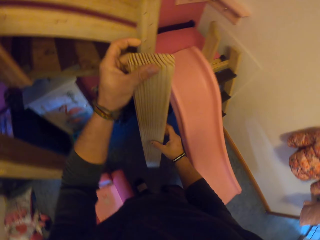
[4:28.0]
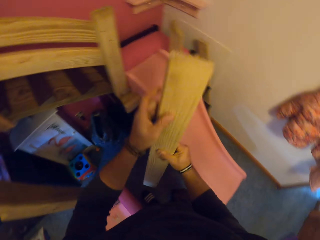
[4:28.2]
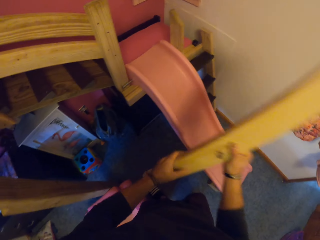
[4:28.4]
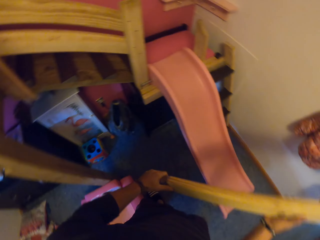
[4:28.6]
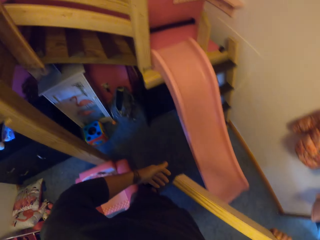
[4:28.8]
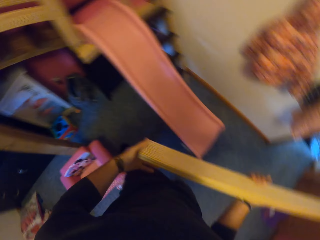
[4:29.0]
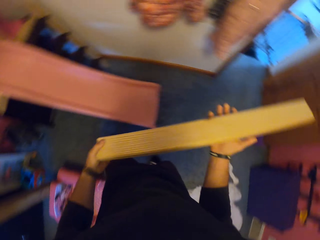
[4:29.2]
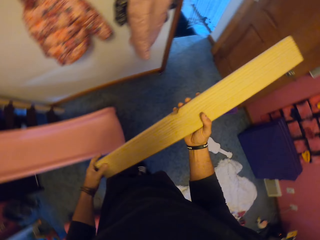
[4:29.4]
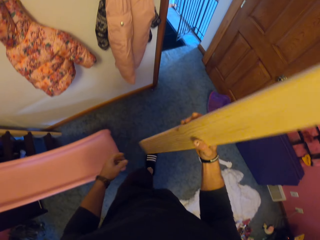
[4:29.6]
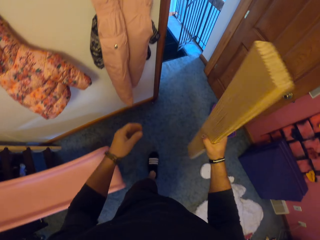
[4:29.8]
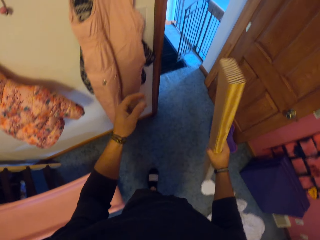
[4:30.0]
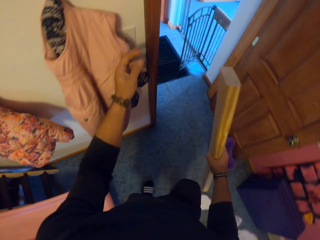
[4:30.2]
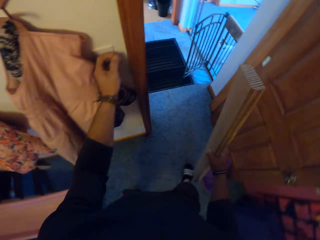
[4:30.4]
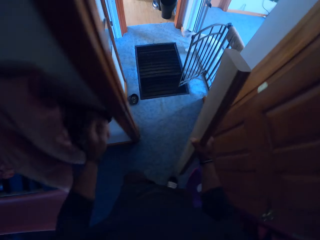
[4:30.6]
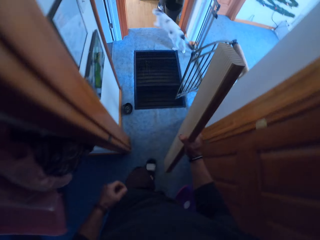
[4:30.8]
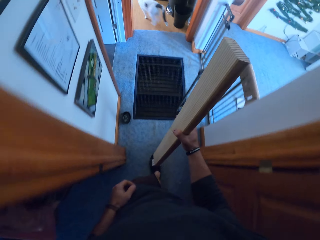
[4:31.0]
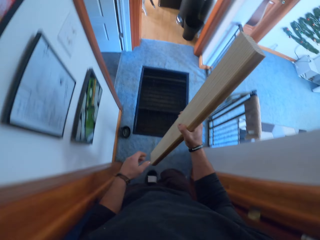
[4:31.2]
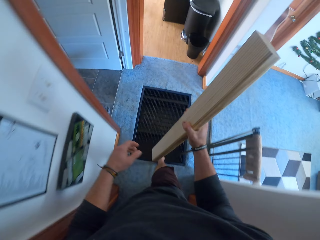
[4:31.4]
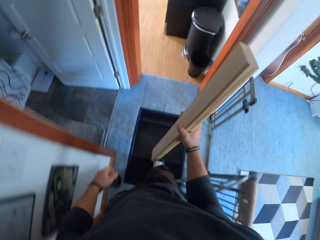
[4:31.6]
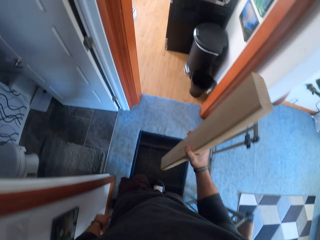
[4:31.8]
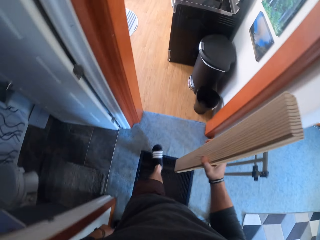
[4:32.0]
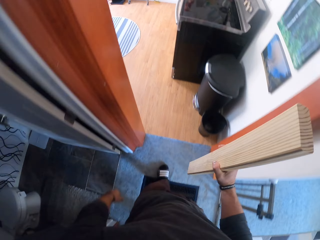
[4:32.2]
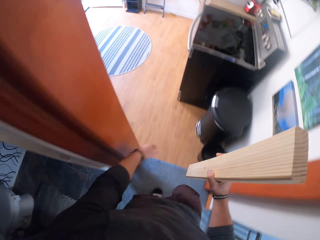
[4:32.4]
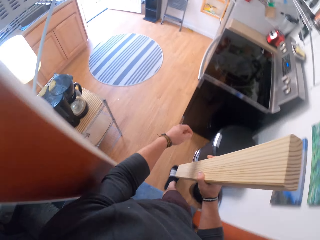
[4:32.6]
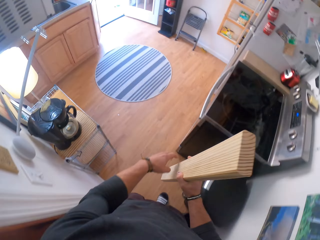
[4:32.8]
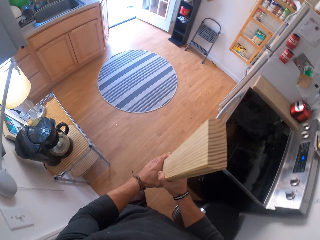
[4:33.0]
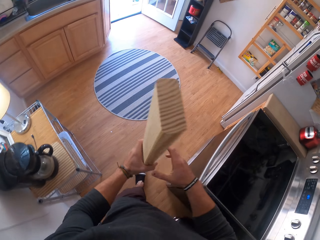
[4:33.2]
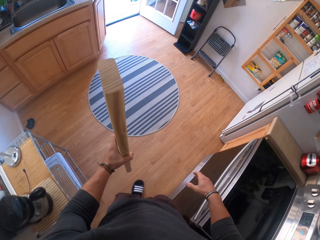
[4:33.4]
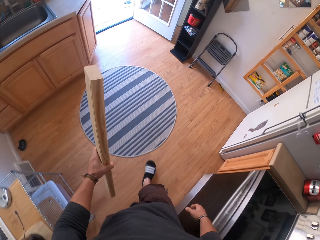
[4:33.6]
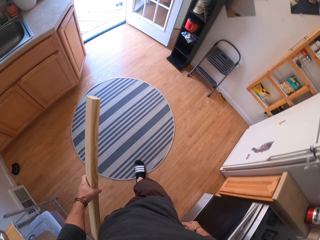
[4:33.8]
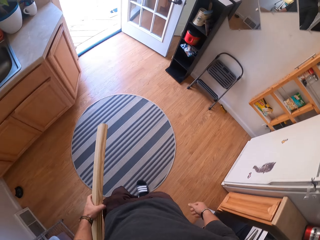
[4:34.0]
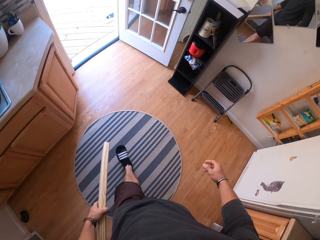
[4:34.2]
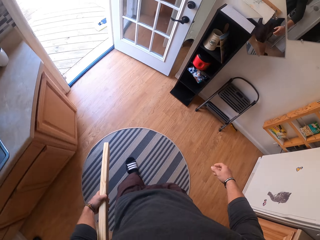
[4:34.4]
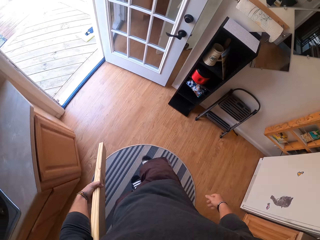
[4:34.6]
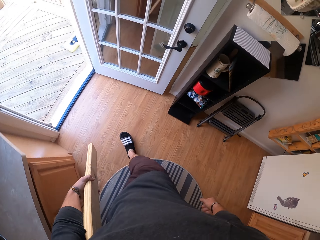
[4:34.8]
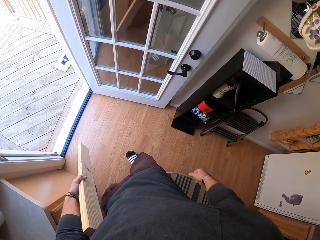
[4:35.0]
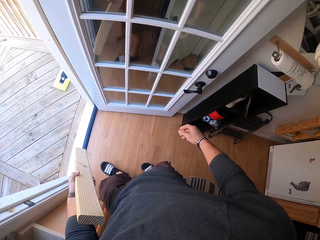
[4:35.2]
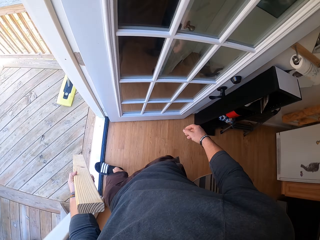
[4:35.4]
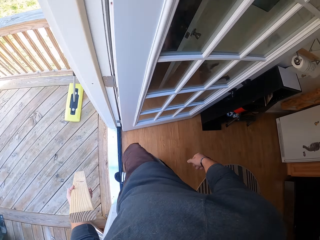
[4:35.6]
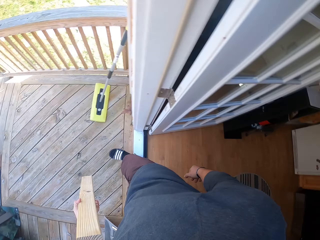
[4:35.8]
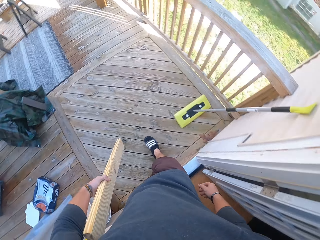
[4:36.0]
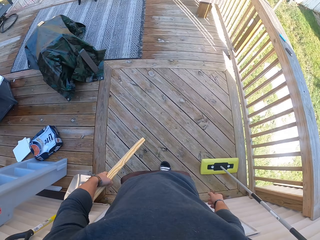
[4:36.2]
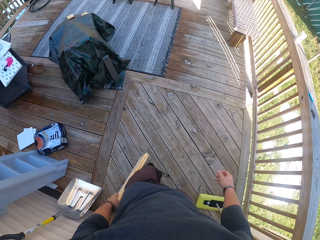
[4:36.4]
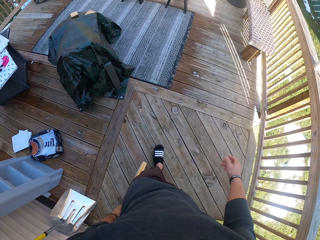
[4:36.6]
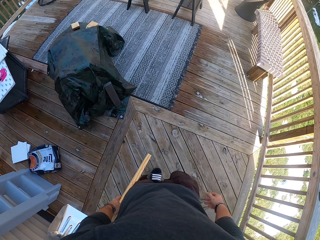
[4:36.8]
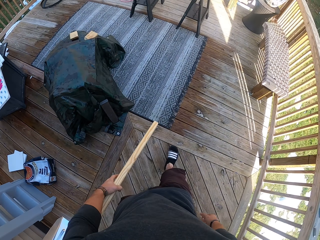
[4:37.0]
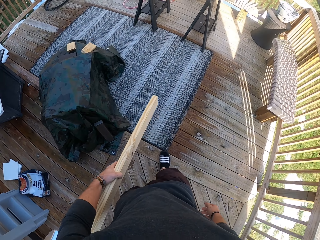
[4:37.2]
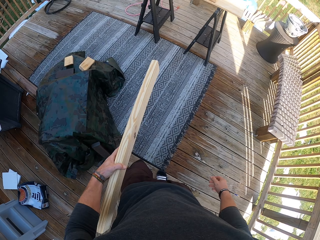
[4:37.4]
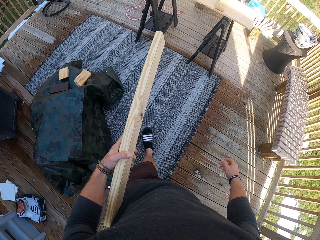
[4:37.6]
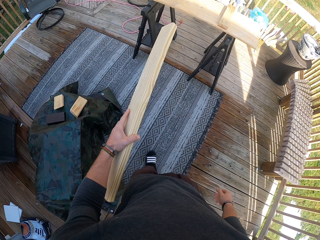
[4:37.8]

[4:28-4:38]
The camera wearer holds the wooden strip with both hands. He wipes the wooden strip with his left hand. A cat runs across the room. The camera wearer turns off the light. He walks around. He passes the wooden strip to his left hand.

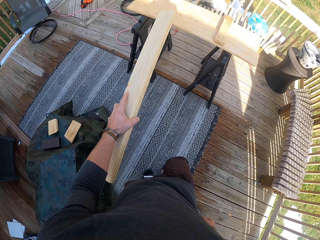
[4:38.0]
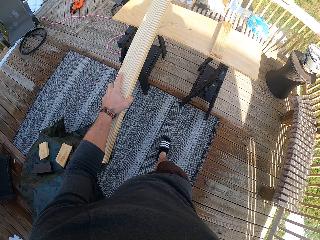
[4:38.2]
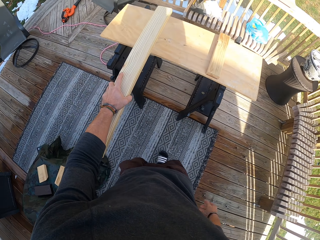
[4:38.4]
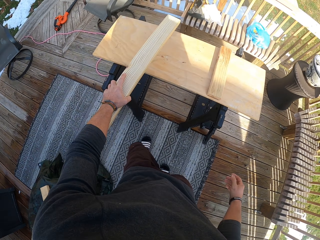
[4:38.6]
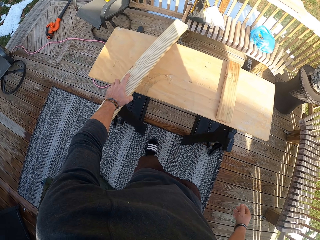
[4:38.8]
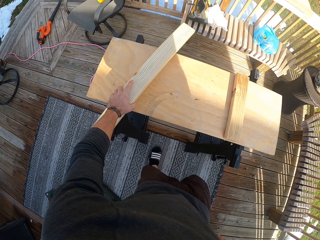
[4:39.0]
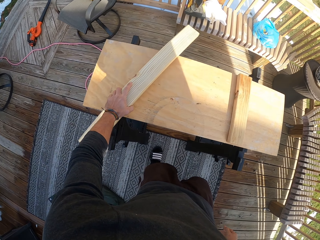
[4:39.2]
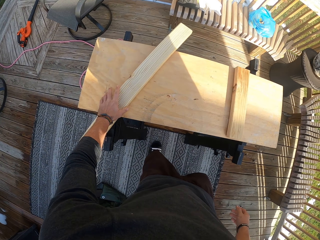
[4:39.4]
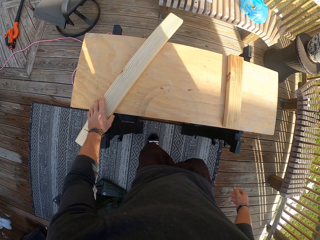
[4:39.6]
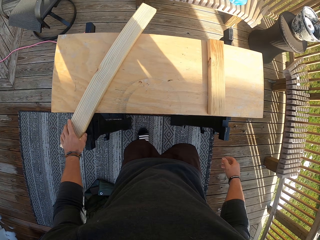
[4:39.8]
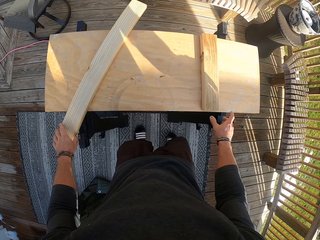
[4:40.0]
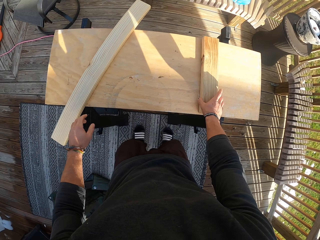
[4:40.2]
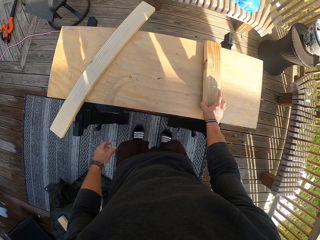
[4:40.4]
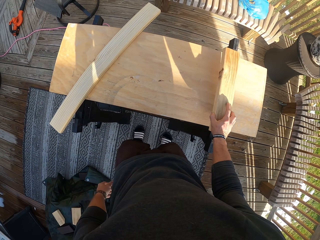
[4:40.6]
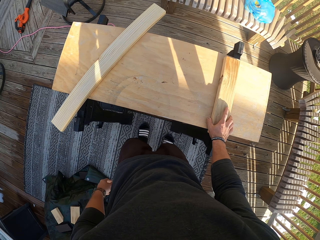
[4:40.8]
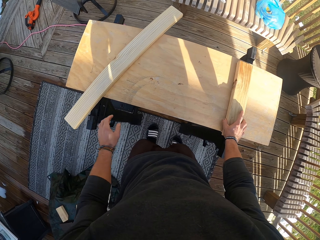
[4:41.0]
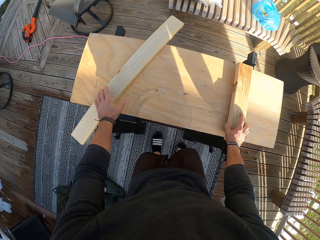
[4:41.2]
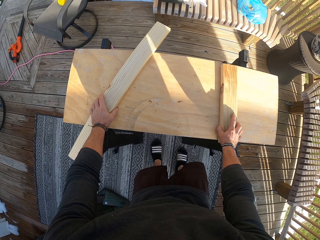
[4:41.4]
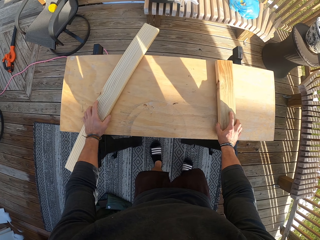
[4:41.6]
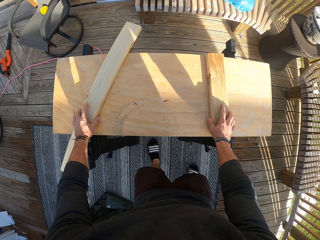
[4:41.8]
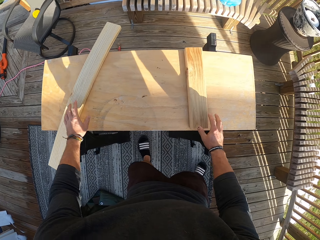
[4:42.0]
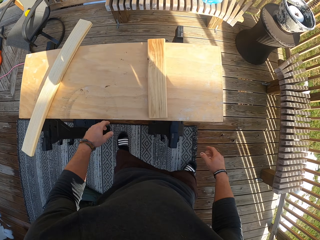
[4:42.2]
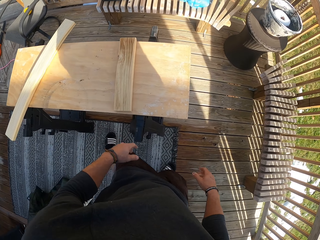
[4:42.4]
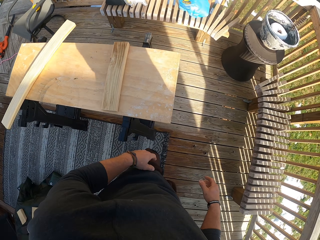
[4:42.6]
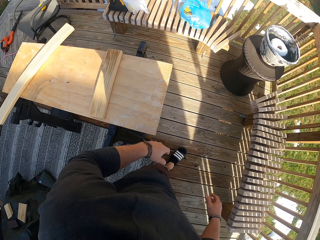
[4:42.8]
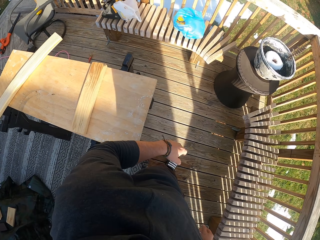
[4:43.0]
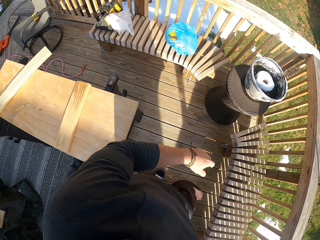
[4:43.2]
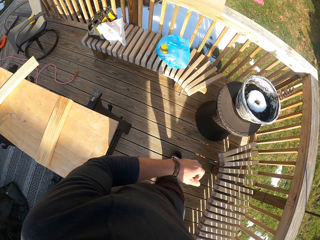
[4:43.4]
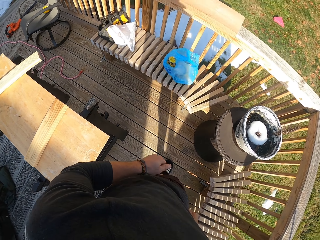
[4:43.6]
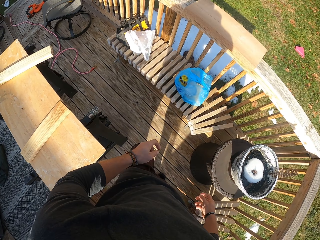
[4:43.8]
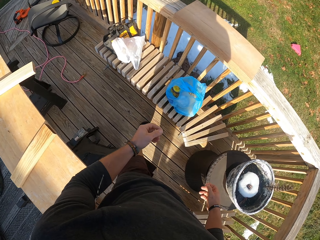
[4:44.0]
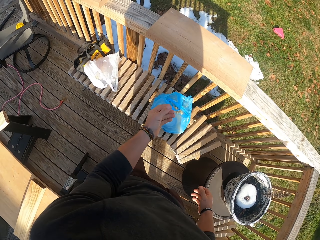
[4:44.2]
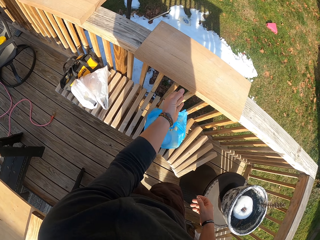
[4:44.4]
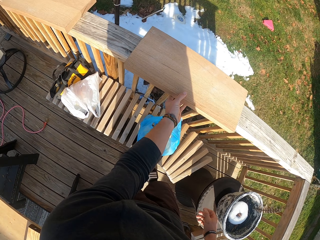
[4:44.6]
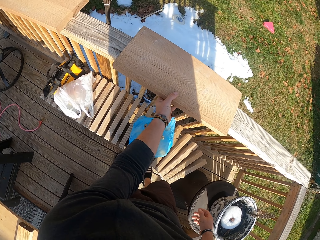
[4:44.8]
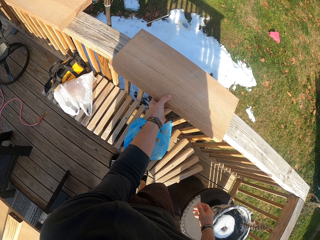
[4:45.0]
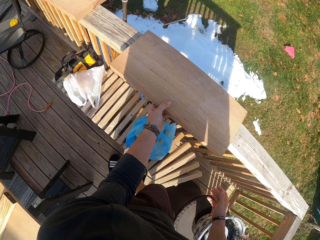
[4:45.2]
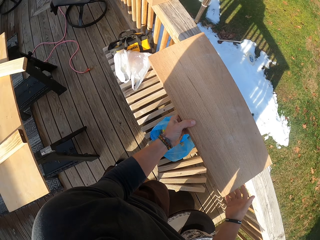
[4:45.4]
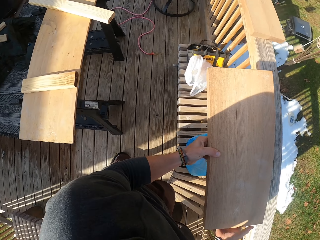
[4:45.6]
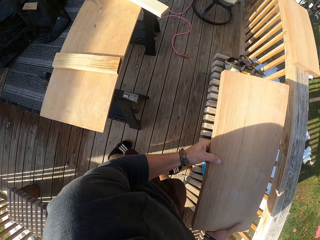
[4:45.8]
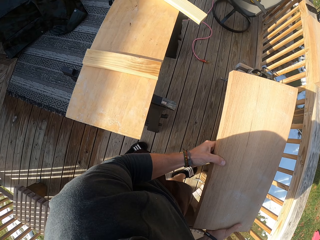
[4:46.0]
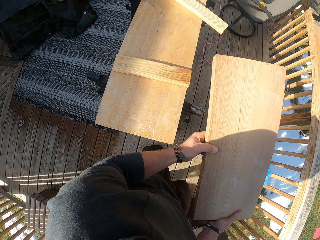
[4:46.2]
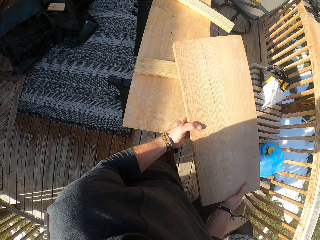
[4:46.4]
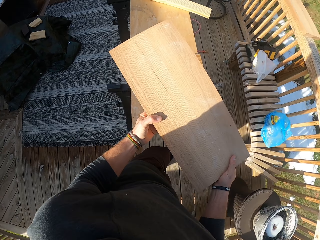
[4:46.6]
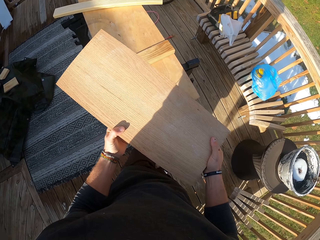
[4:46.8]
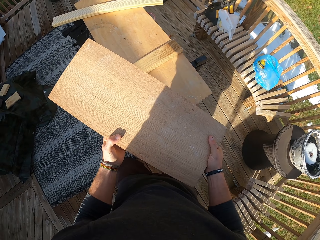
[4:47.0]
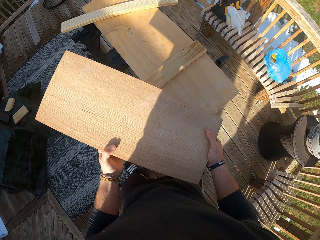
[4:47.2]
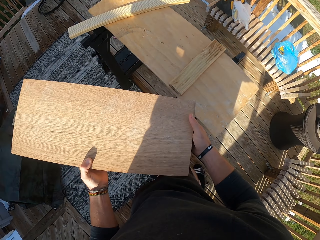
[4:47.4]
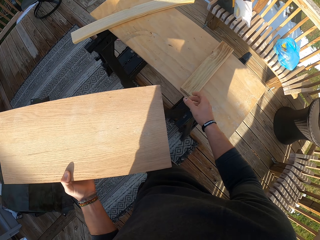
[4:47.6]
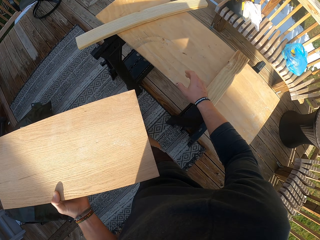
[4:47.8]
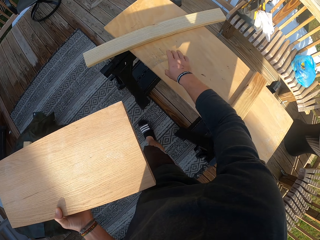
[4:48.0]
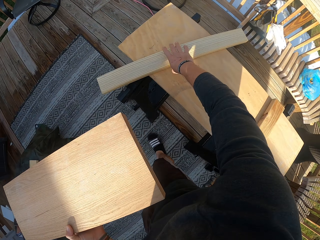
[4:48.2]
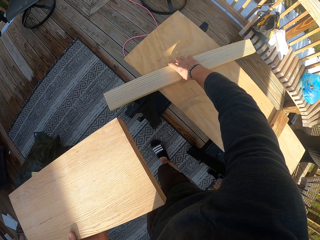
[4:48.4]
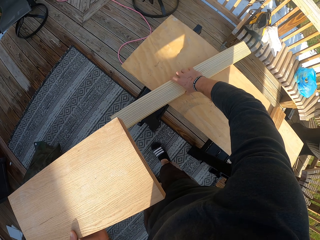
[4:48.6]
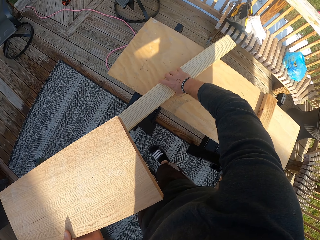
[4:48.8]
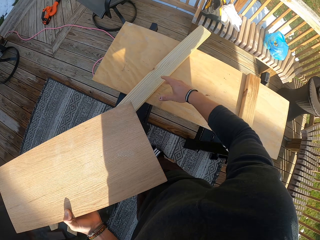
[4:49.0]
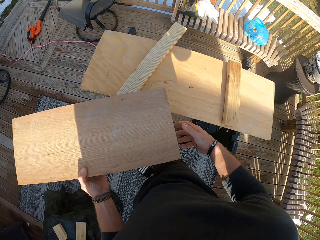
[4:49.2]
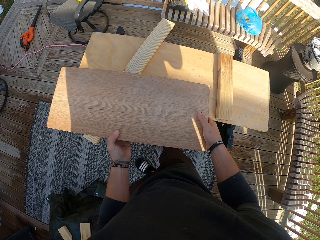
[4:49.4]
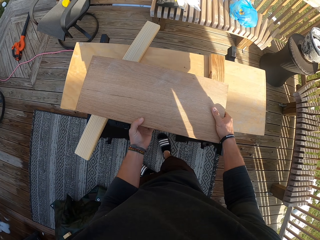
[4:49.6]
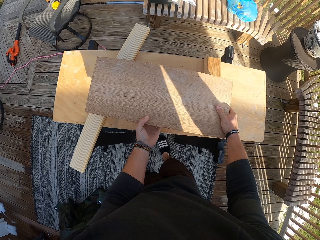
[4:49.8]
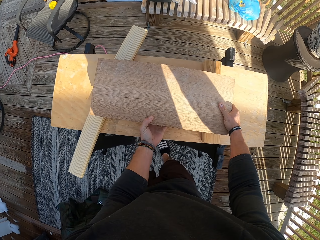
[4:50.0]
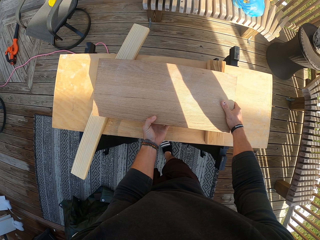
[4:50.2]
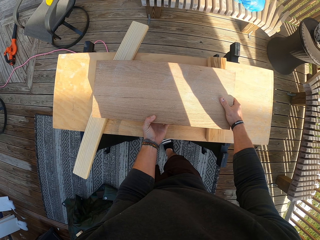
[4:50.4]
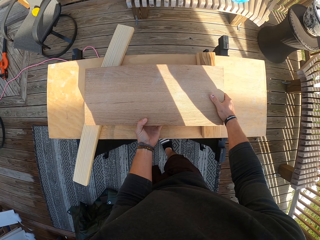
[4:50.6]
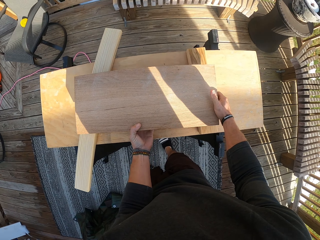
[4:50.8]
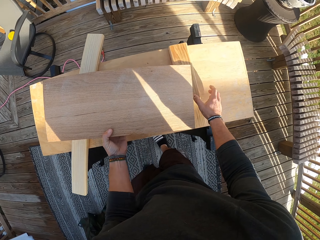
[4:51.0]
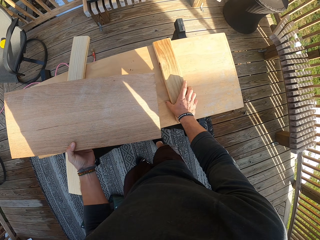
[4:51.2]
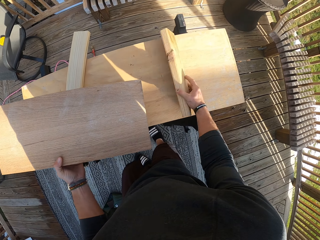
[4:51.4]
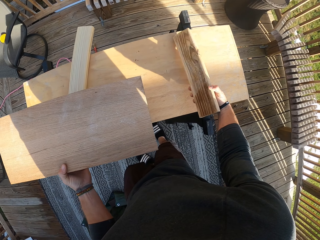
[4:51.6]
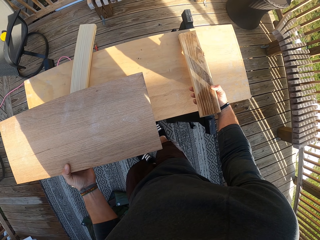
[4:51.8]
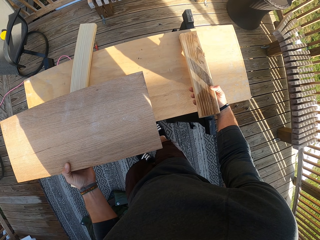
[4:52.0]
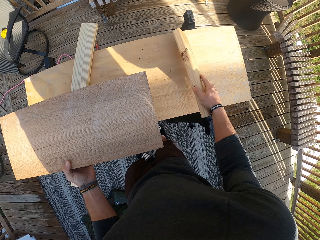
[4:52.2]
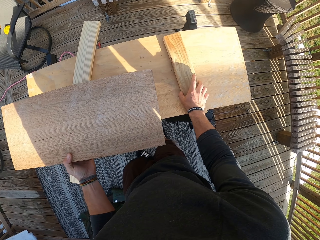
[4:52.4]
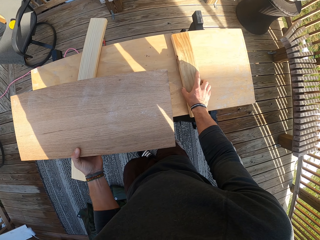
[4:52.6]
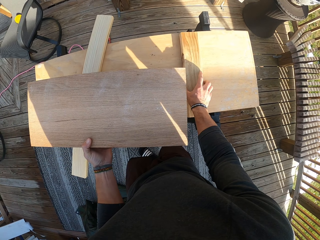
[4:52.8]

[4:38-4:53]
The camera wearer places the wooden strip on the wooden plank with his left hand. He adjusts the wooden piece with his right hand. He walks around. He grabs the wooden panel on the balcony railings with his left hand. He adjusts the wood on the table with his right hand. He arranges the table. He places the plank on the woods on the table with his hands. He picks up the wood with his right hand. He keeps the wood on the table with his right hand.
